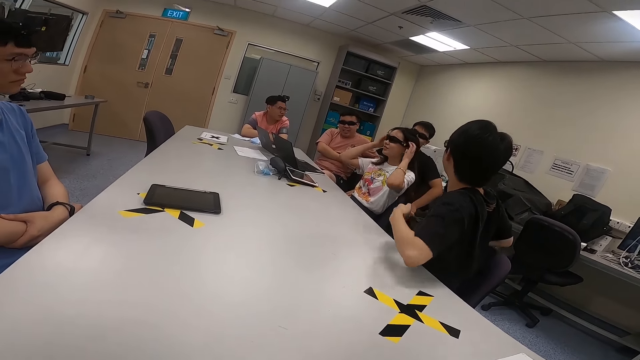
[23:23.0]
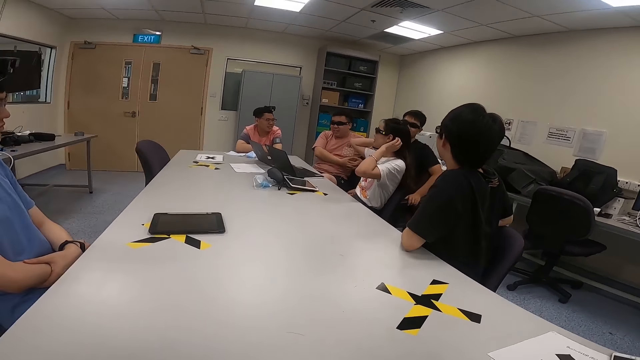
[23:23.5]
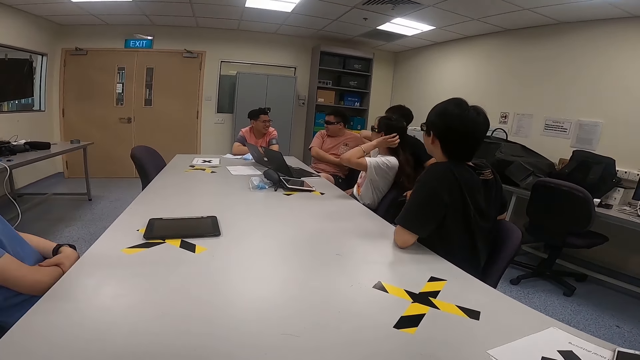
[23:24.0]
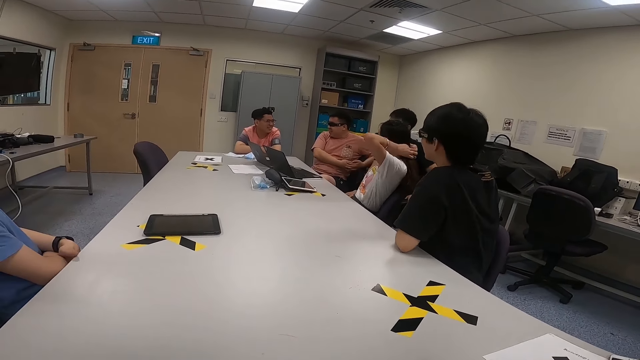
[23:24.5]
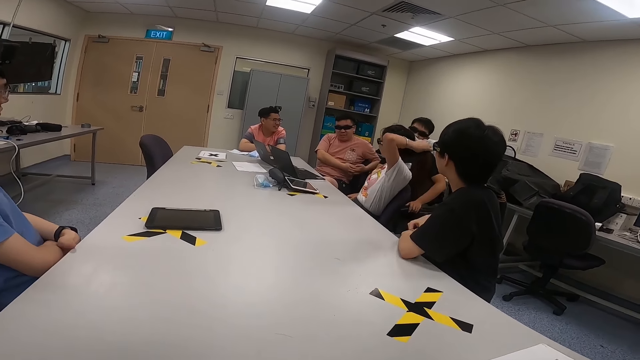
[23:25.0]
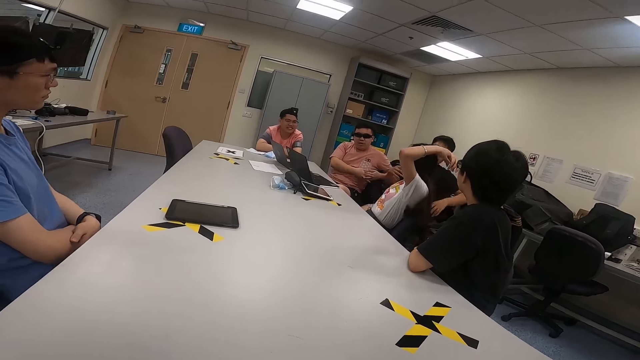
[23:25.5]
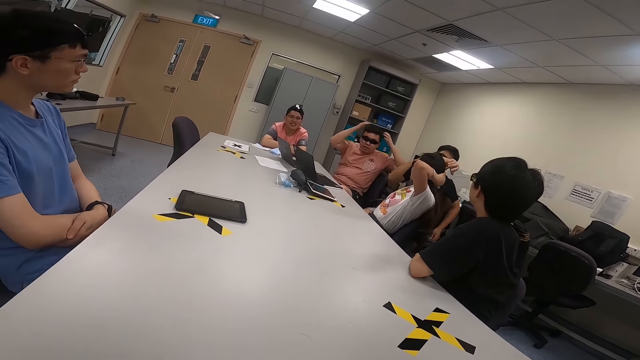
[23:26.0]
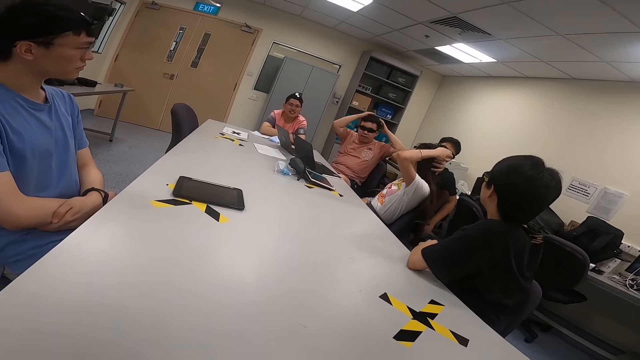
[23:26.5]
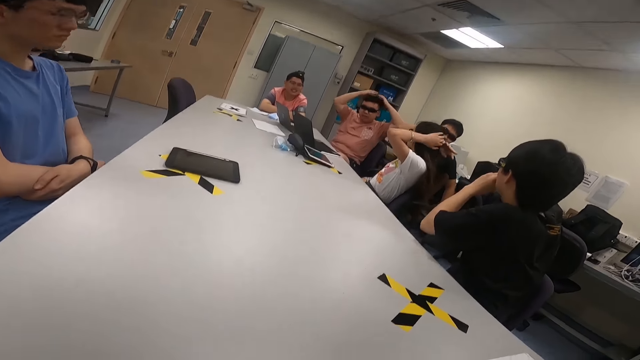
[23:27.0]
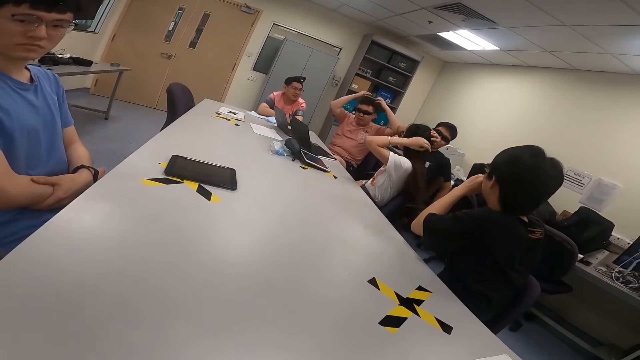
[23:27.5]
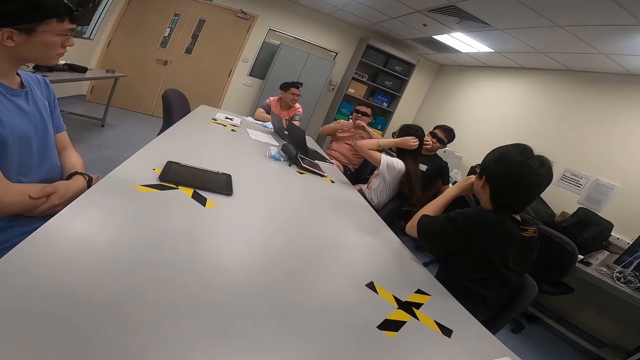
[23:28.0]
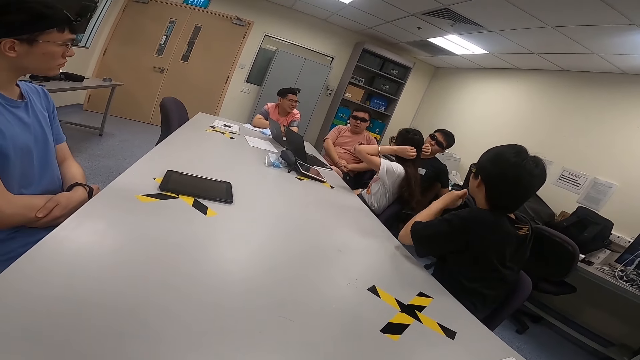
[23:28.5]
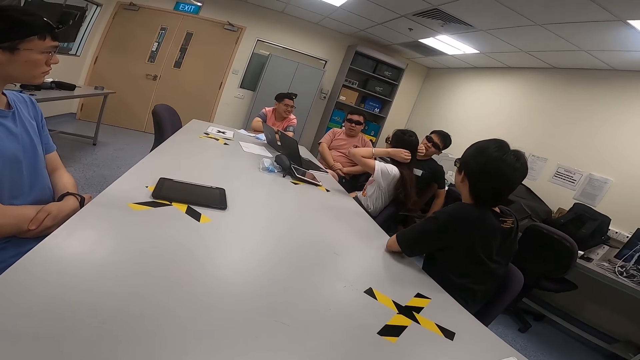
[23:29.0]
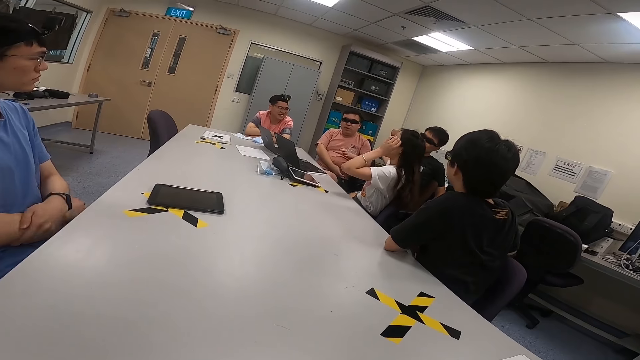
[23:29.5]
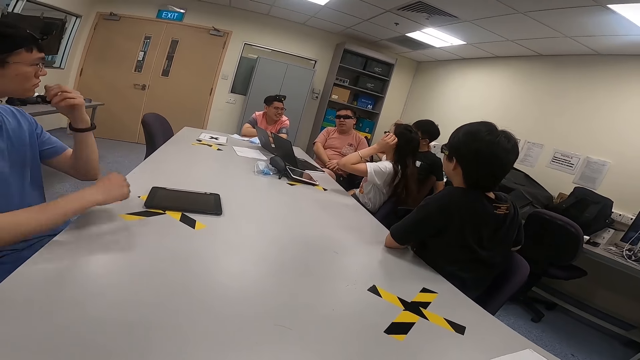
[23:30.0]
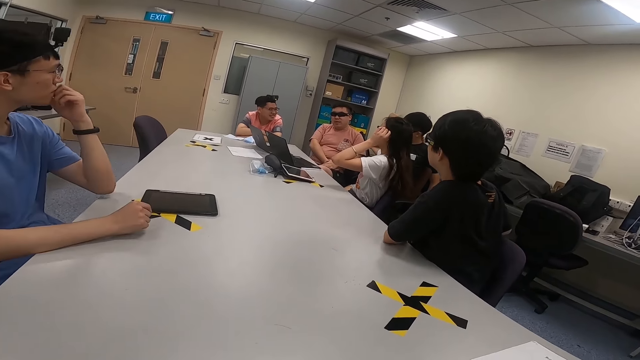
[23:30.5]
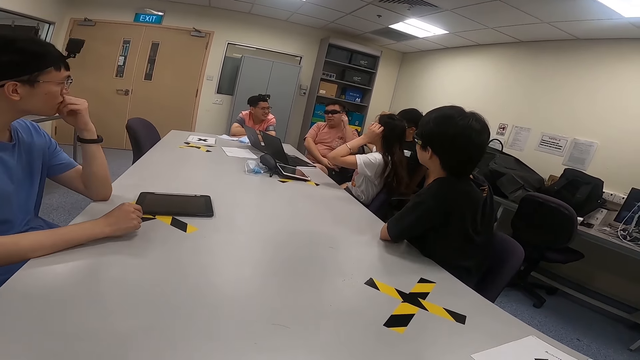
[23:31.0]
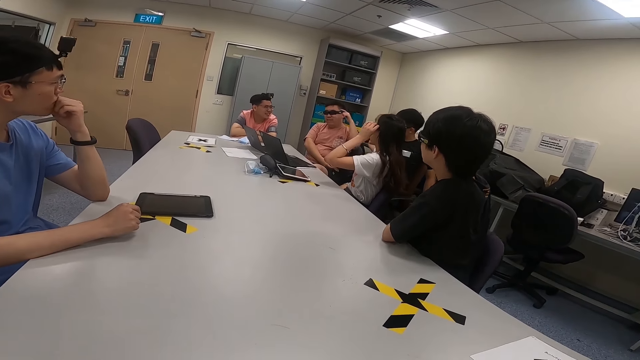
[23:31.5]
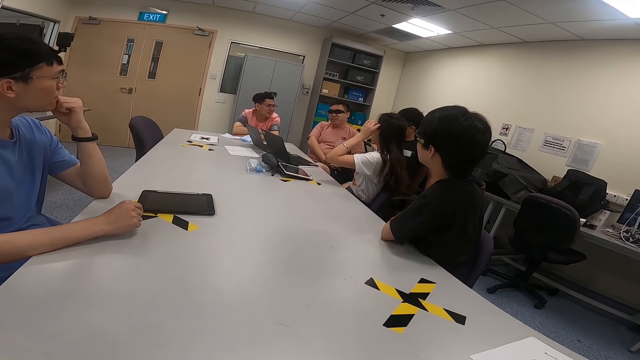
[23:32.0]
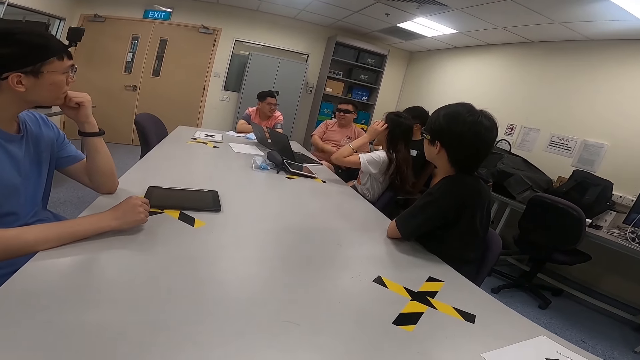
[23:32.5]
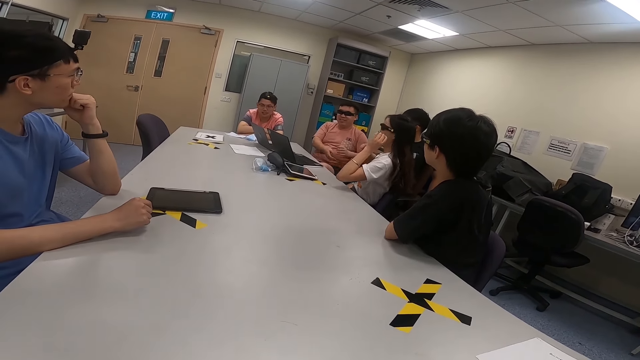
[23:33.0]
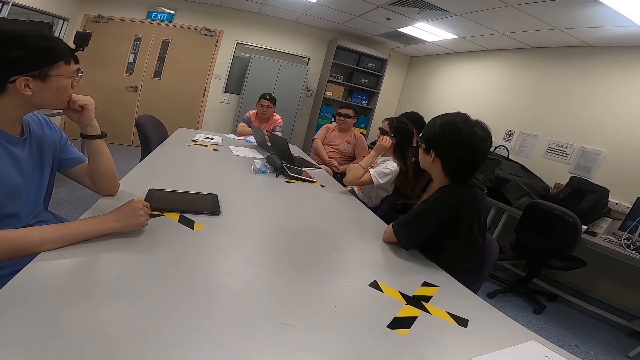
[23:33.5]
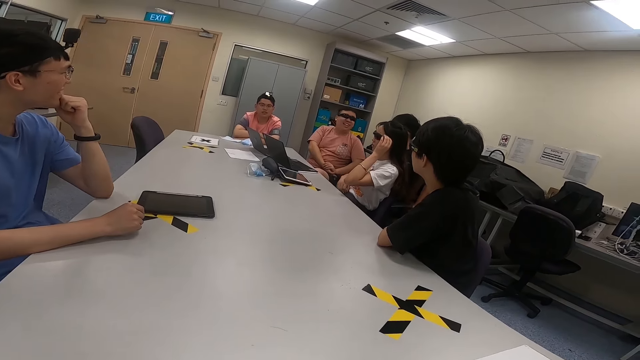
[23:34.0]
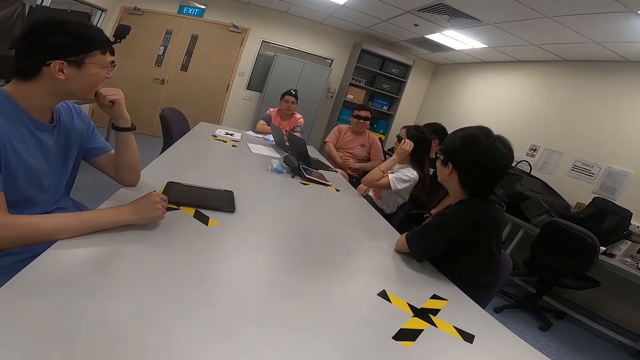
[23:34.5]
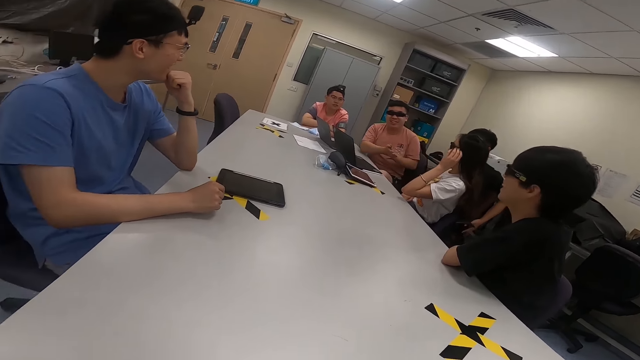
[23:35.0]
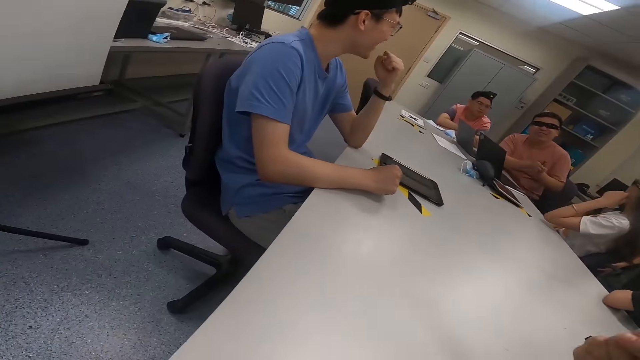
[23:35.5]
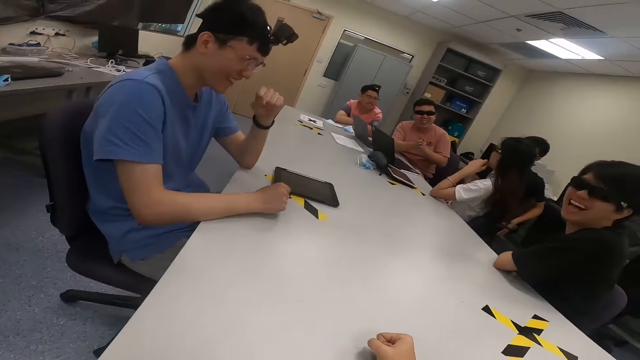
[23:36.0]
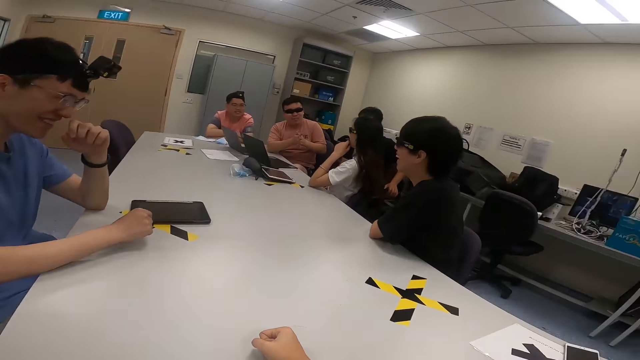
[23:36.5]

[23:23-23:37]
A woman handles her hair. The woman handles her hair again. A man puts his hand on his chin. The woman touches her glasses.

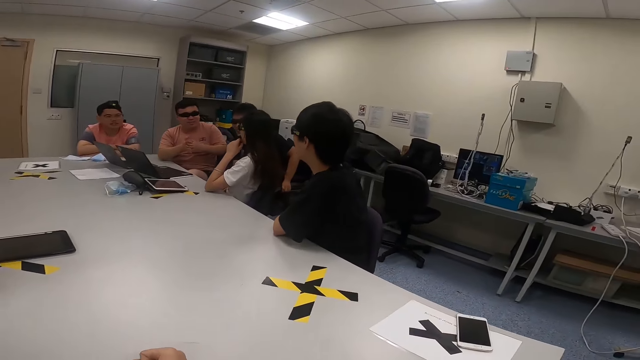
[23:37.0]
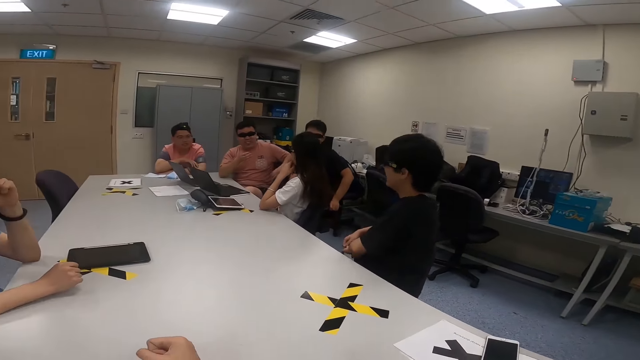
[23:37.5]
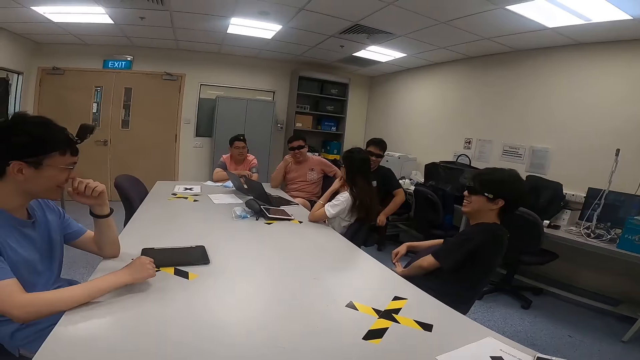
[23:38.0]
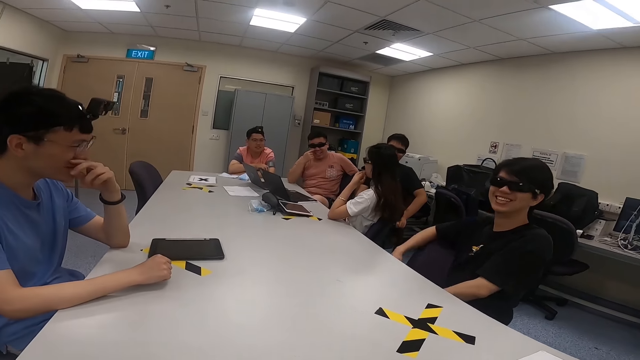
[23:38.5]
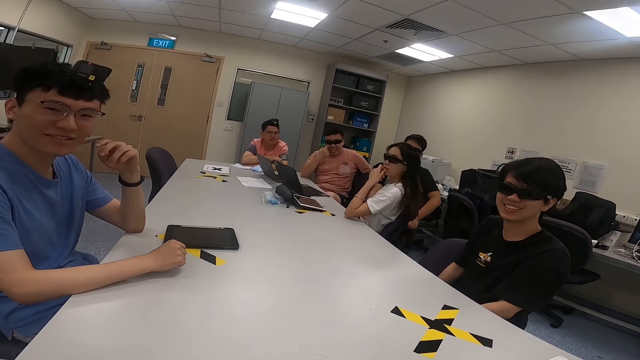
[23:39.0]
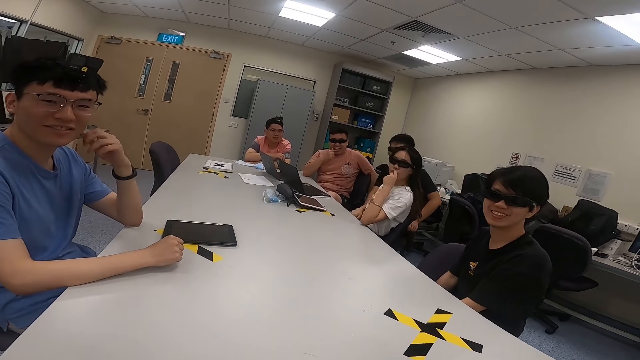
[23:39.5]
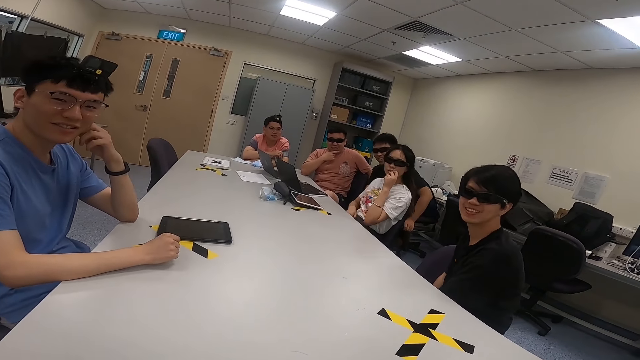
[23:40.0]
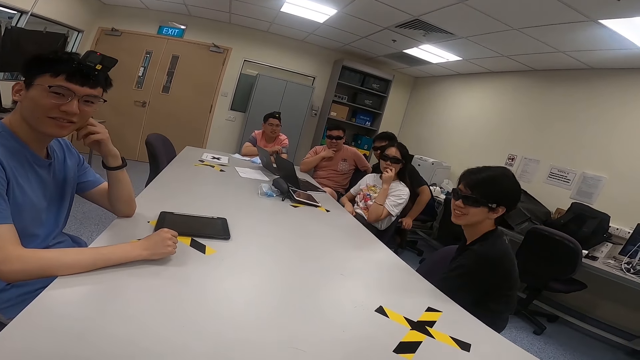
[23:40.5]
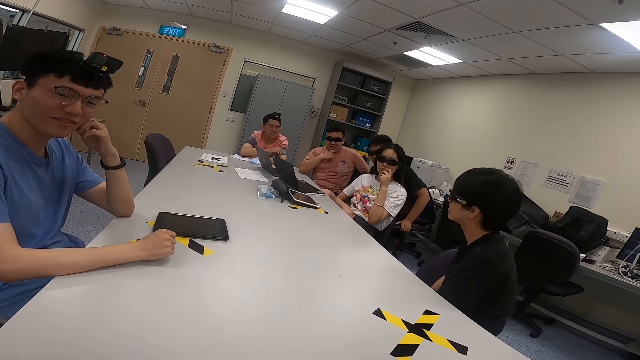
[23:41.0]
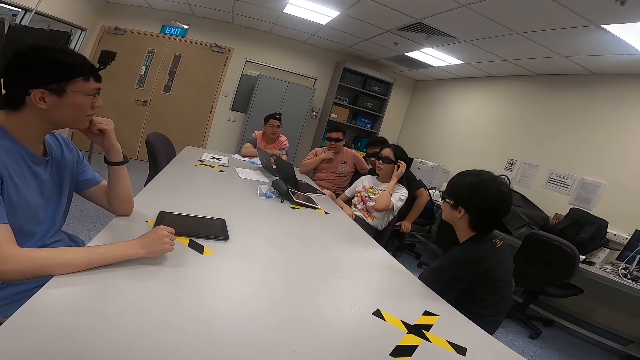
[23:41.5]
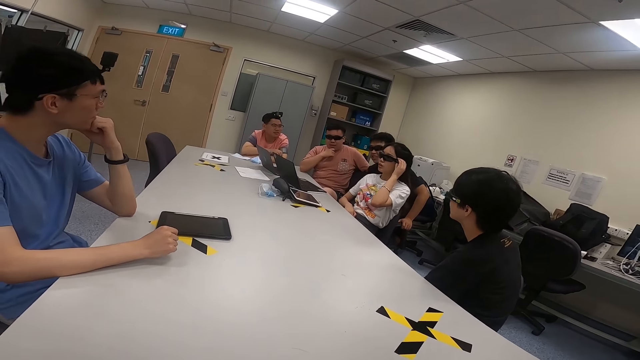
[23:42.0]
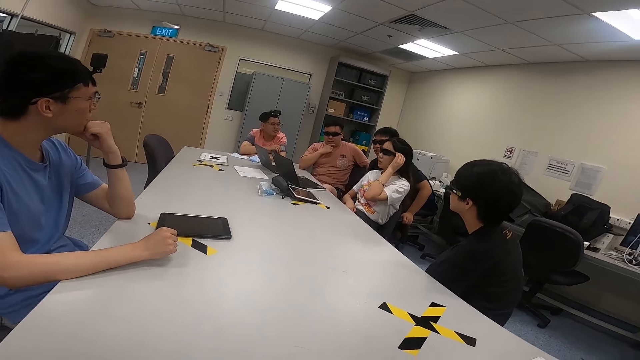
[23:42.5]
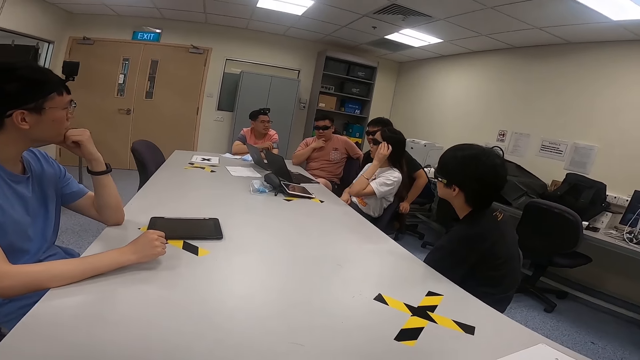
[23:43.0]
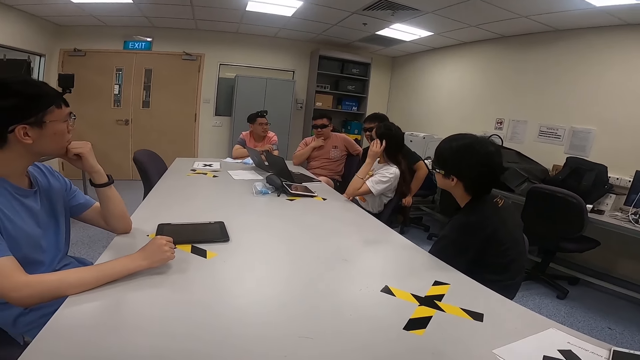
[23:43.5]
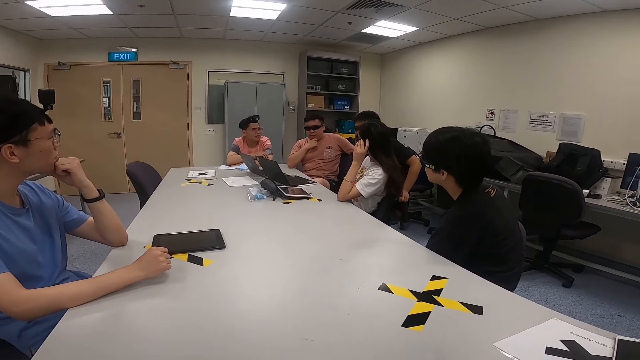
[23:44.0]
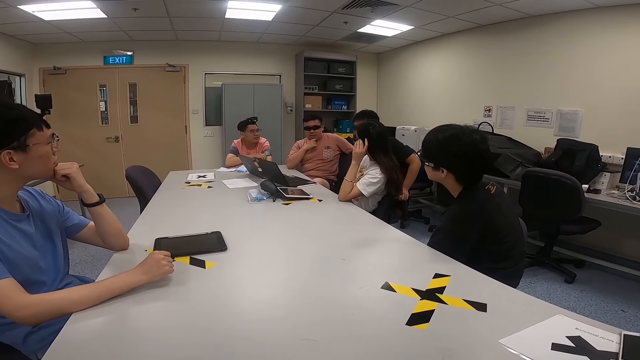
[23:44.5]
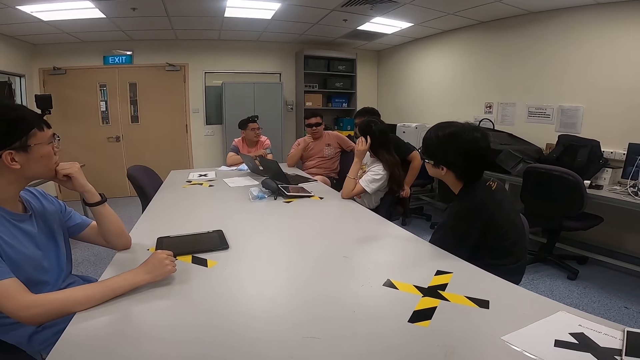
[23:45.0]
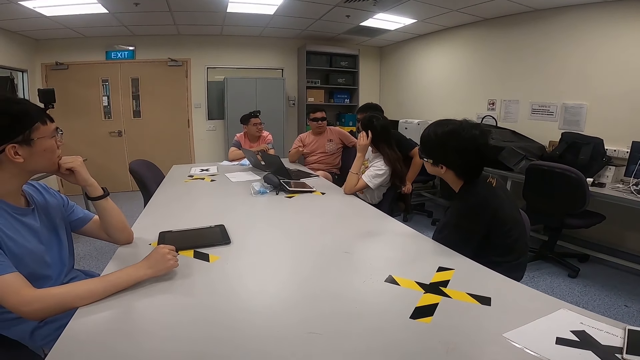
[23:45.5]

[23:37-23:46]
A man moves with the chair. Another man hits his arm. A lady touches her sunglasses.
